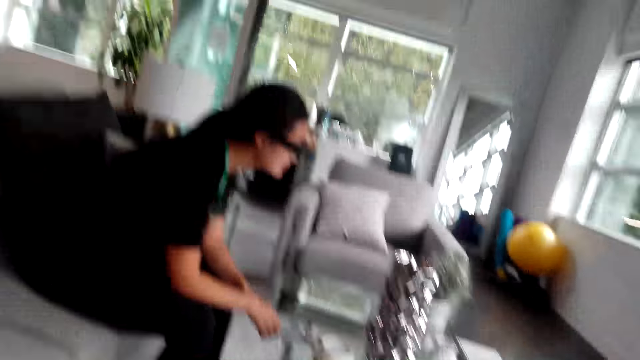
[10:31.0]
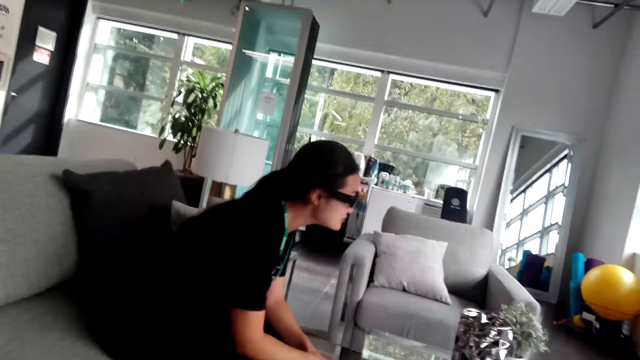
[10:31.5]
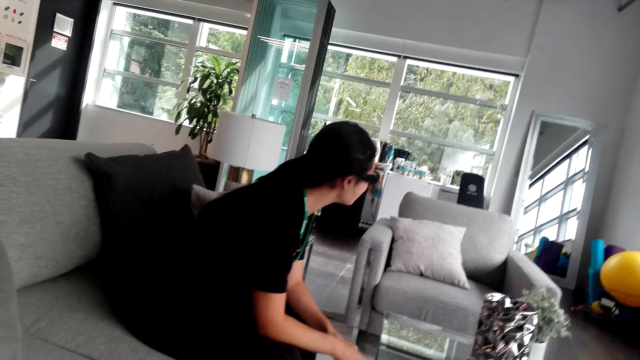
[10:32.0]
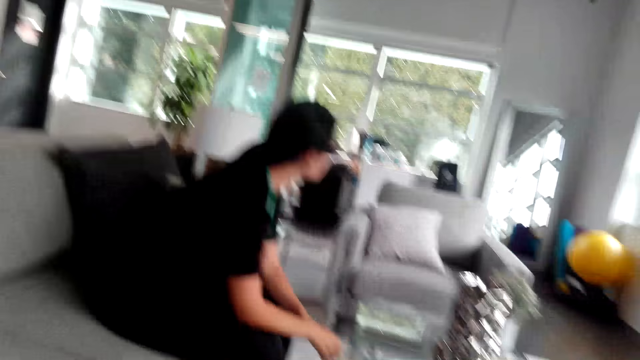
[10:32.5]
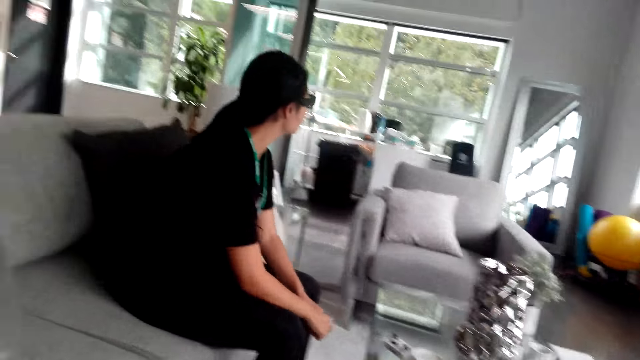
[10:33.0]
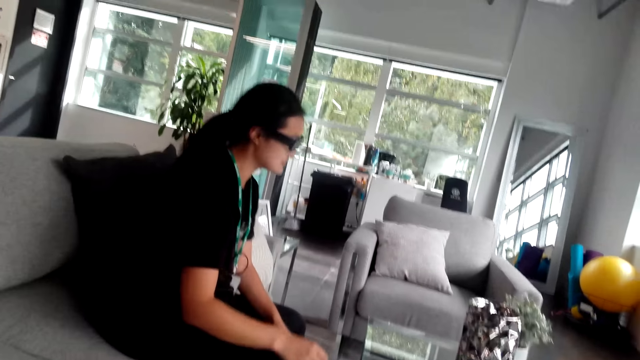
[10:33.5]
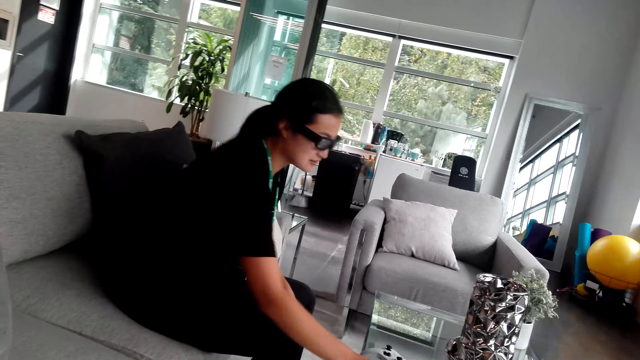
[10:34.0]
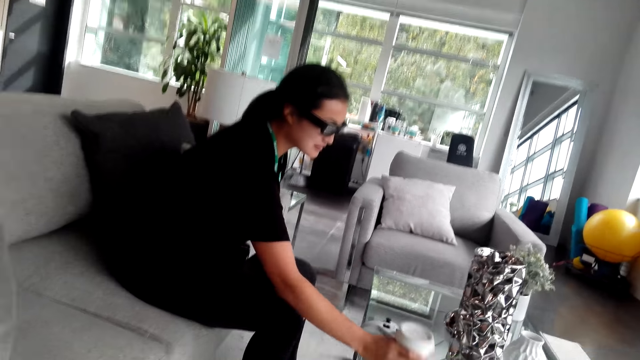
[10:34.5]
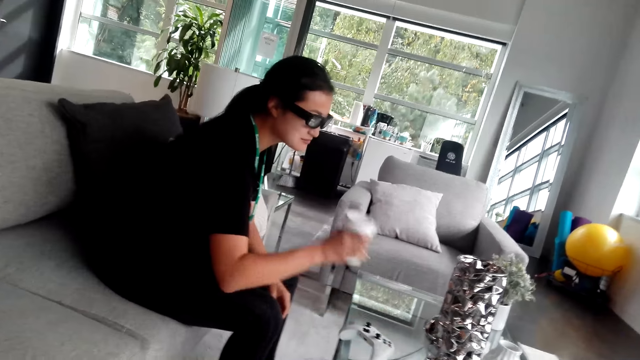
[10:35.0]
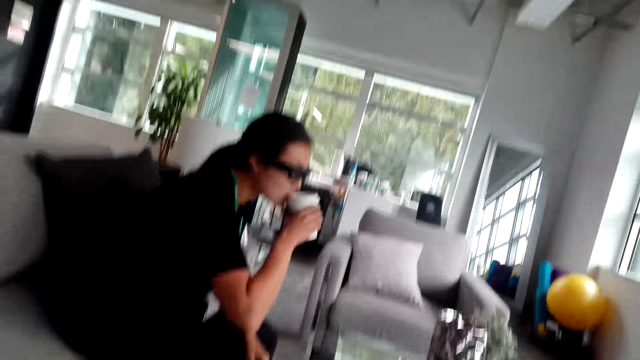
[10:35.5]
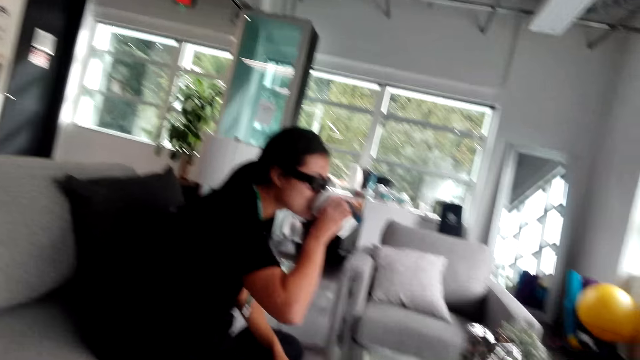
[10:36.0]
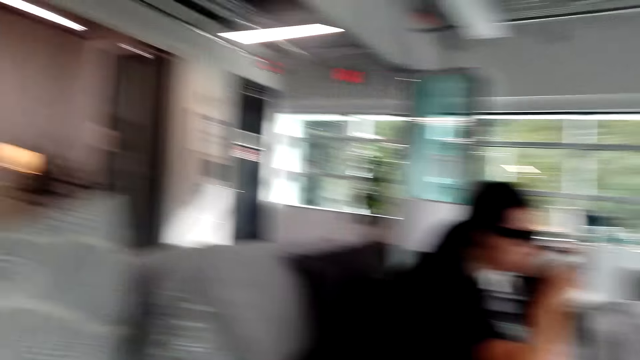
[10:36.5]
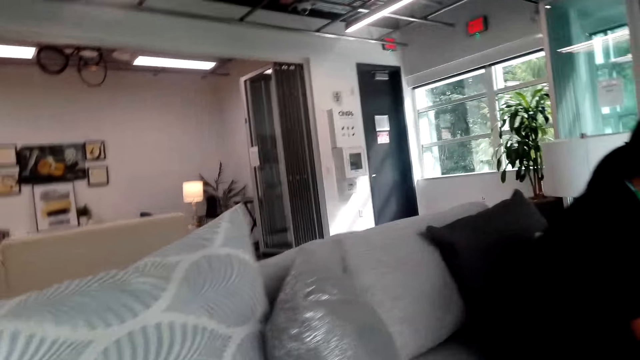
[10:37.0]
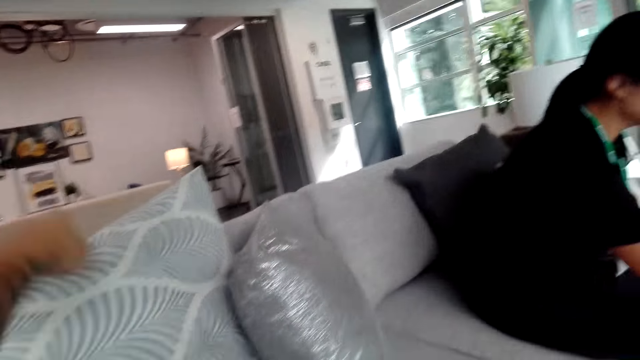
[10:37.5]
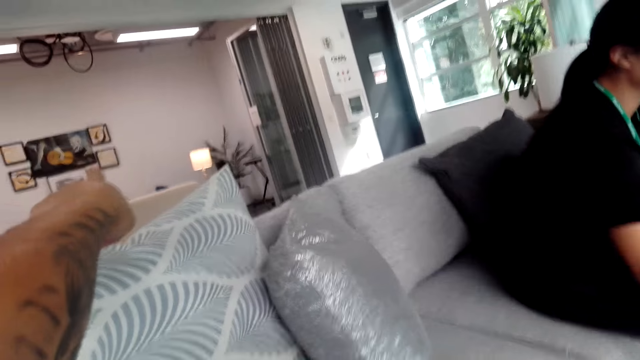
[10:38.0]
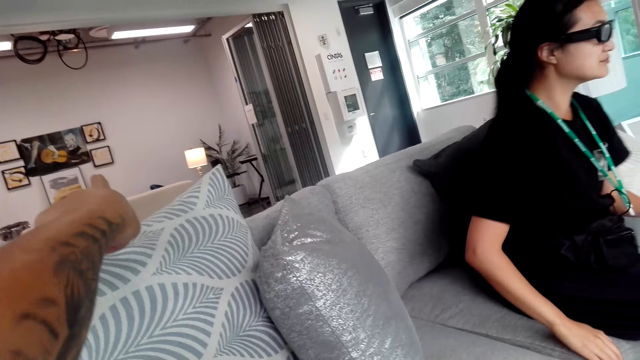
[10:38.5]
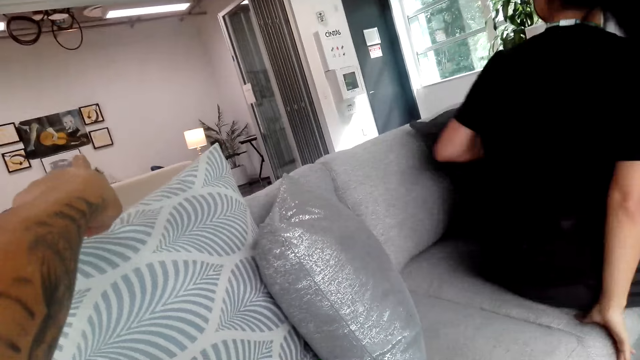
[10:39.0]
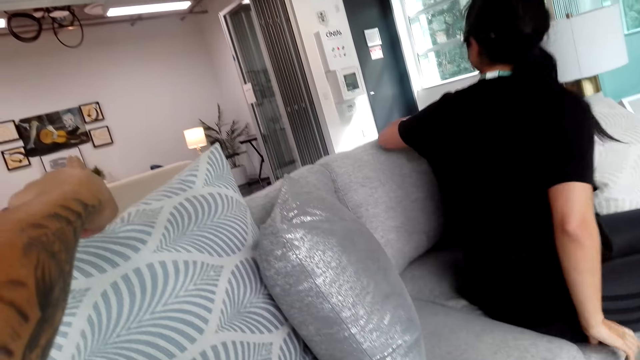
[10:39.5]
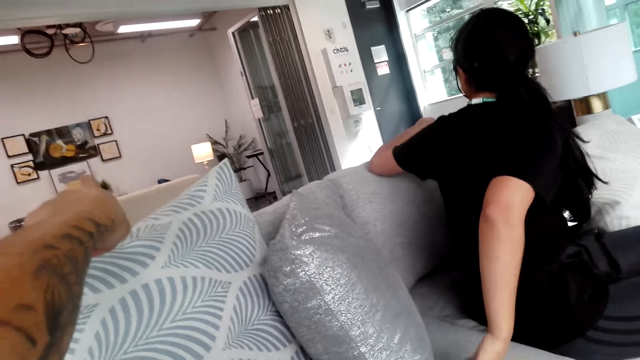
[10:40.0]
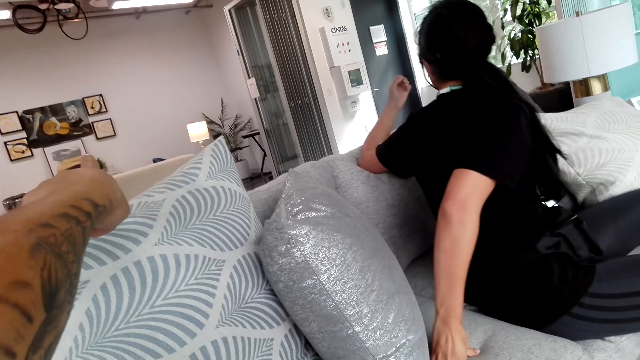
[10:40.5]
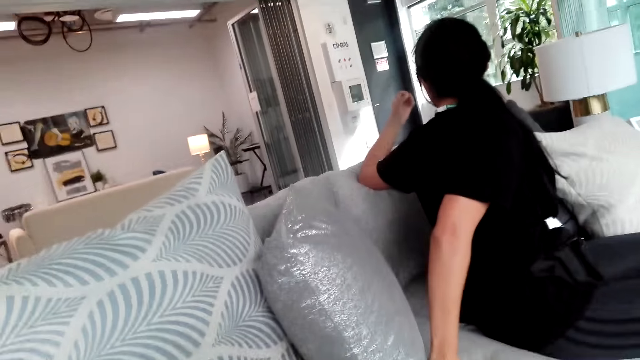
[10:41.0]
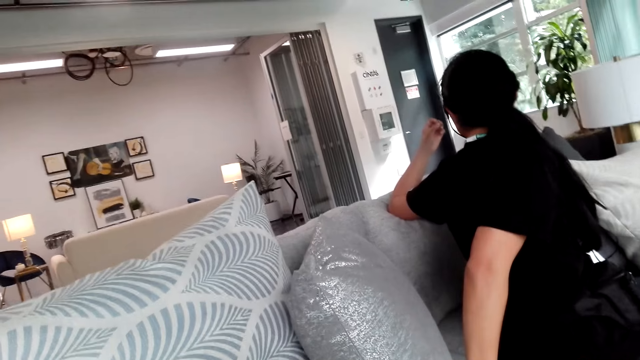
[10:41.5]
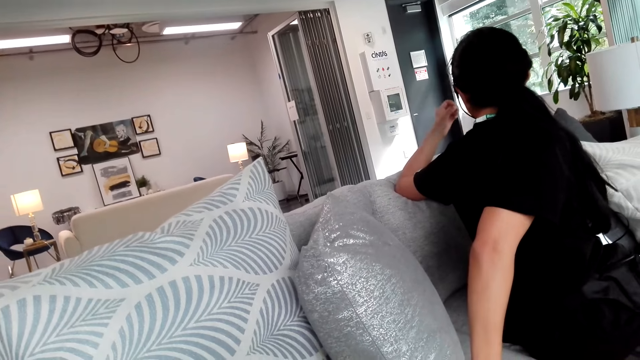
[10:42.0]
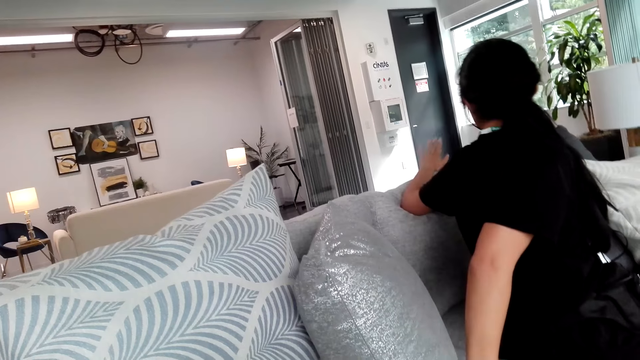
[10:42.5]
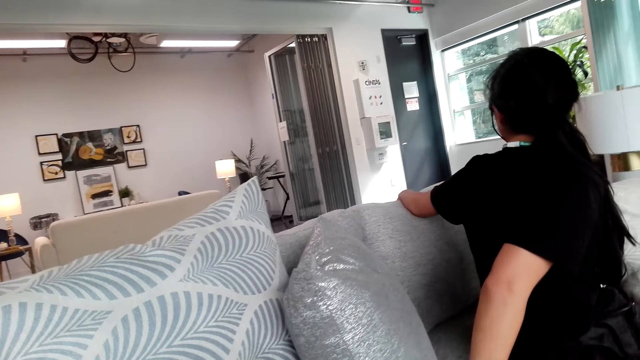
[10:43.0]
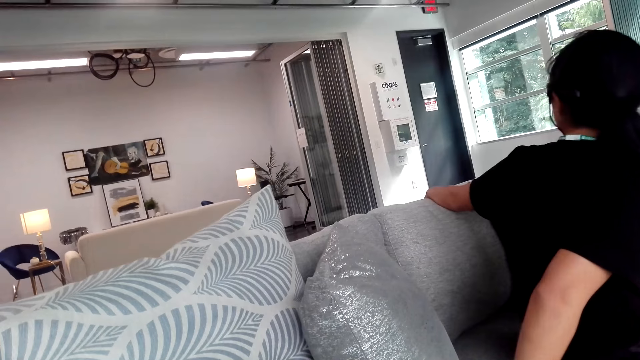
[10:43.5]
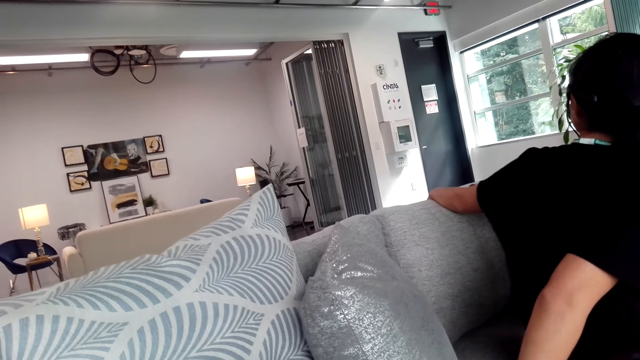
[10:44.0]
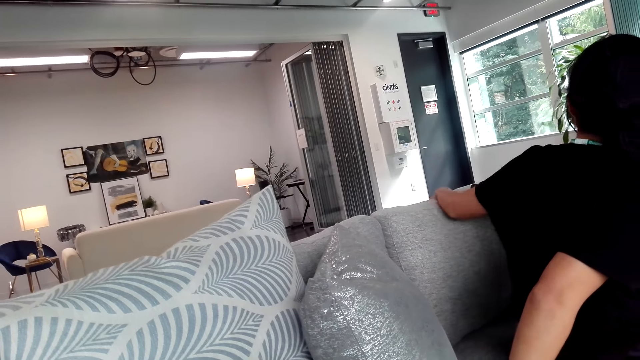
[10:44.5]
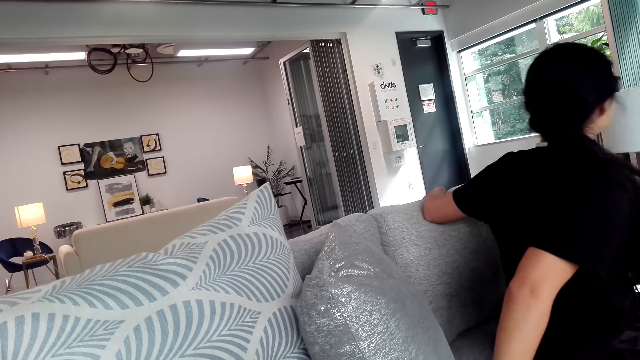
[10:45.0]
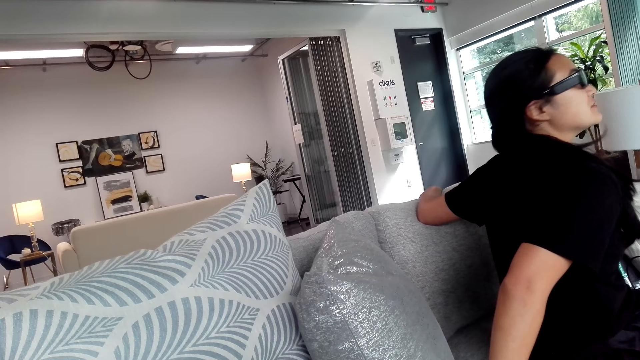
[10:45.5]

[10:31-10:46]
A woman looks around. The woman picks up a cup from the table. The woman drinks something in the cup. The camera wearer looks around. They gesture. The woman looks backward. The camera wearer interacts with the woman. The woman interacts with the camera wearer.

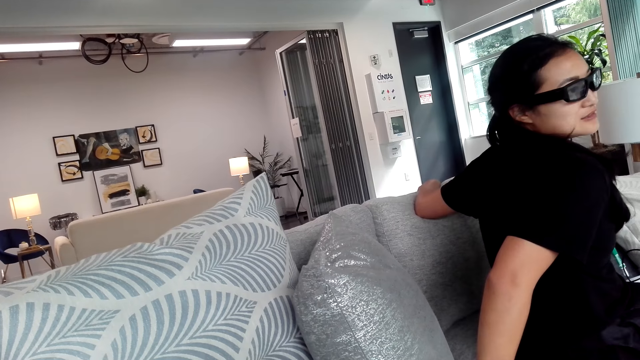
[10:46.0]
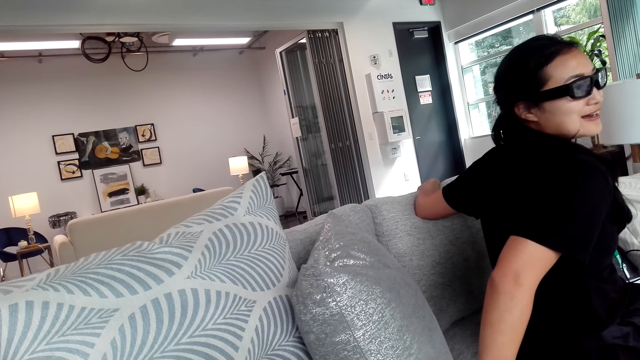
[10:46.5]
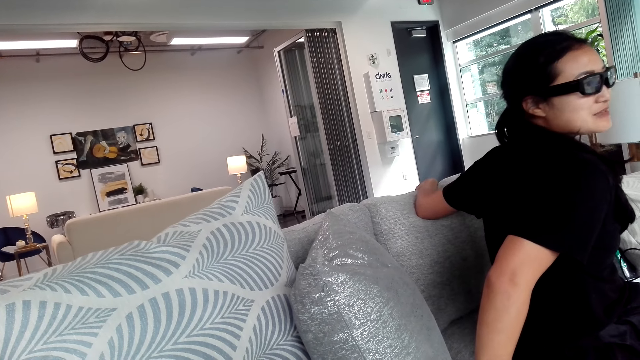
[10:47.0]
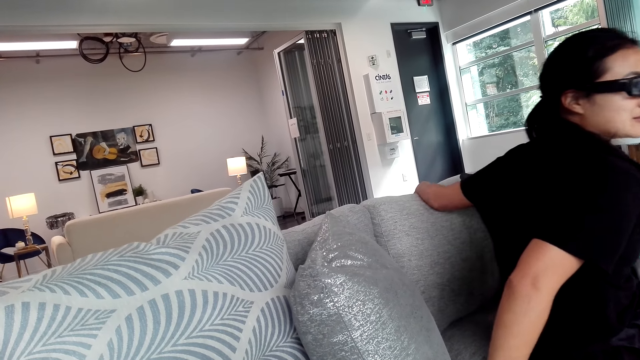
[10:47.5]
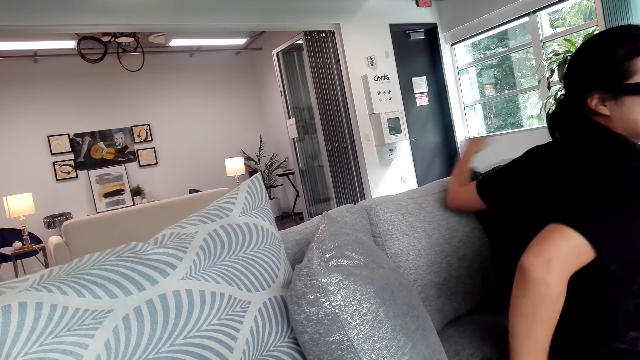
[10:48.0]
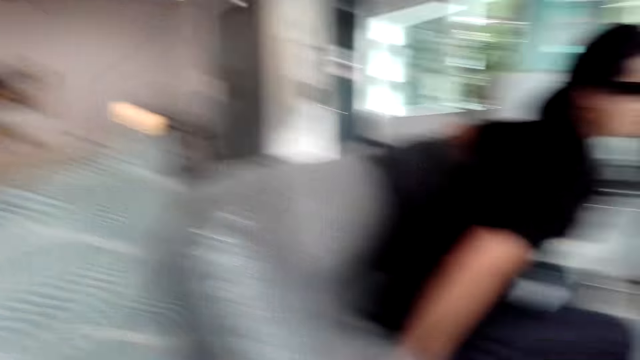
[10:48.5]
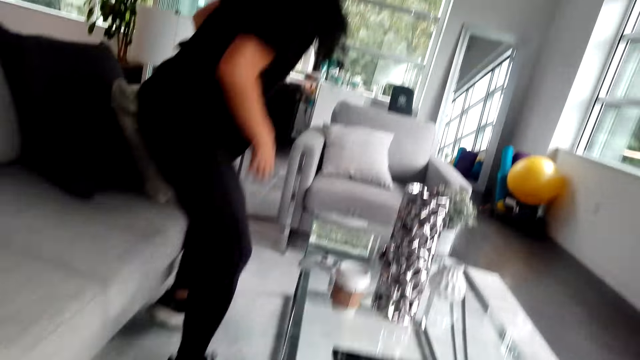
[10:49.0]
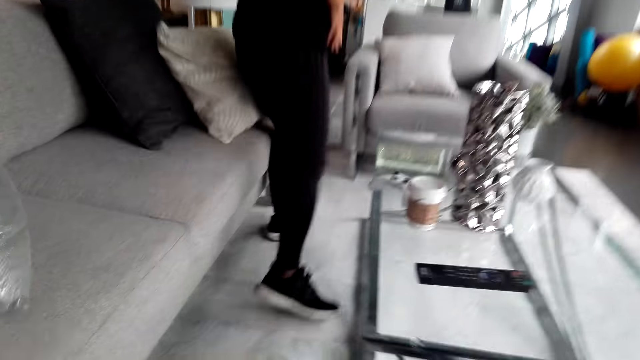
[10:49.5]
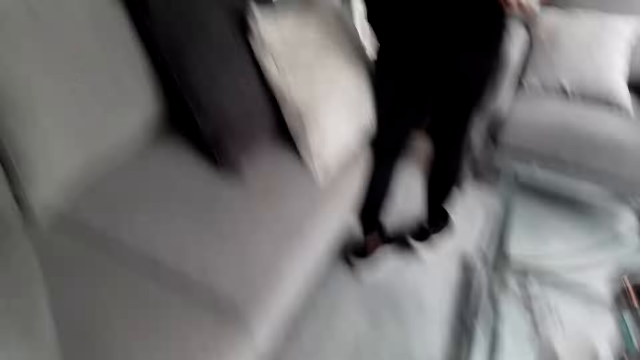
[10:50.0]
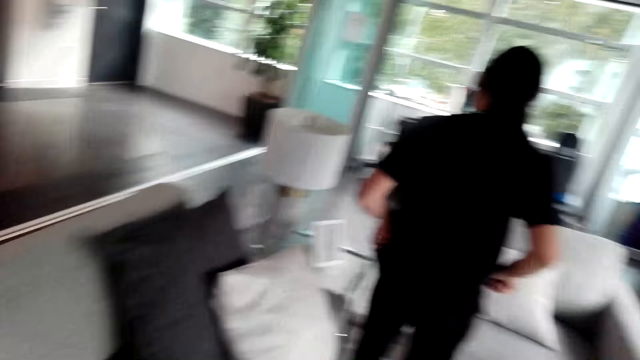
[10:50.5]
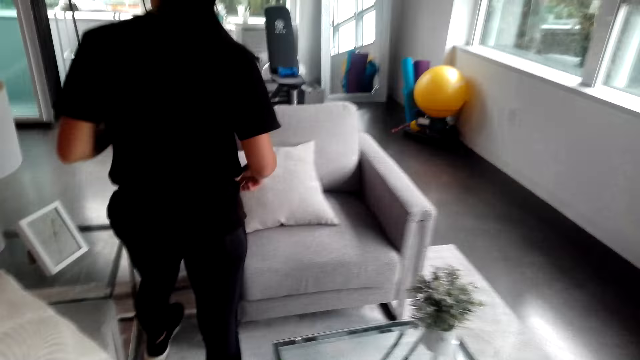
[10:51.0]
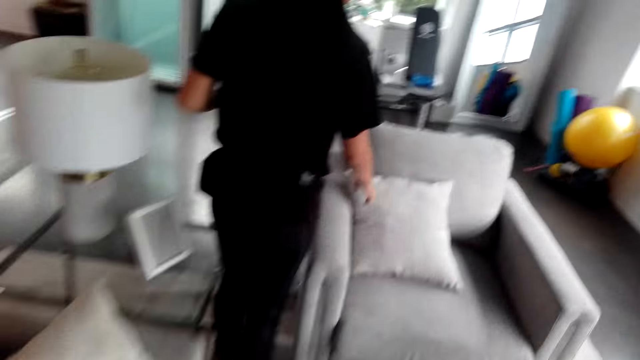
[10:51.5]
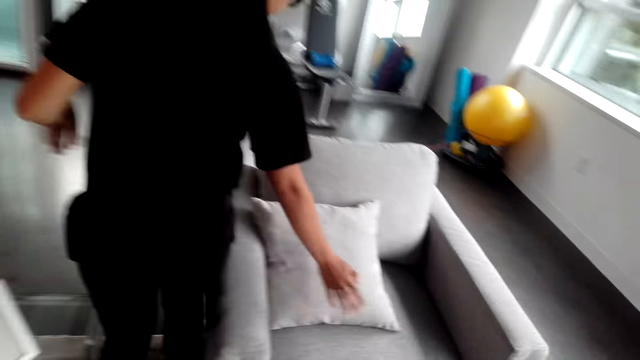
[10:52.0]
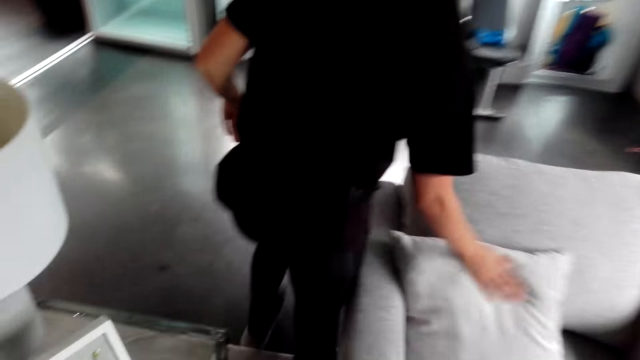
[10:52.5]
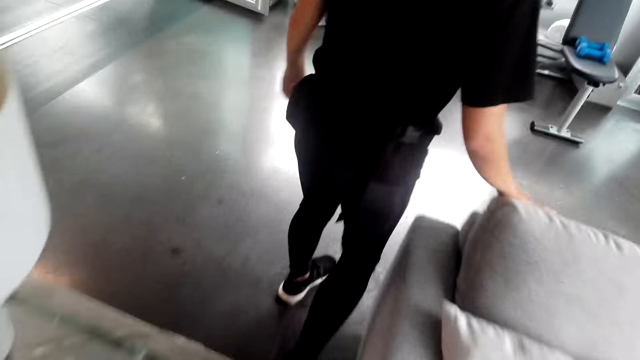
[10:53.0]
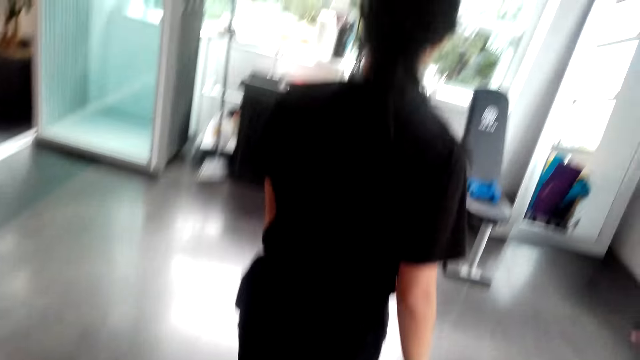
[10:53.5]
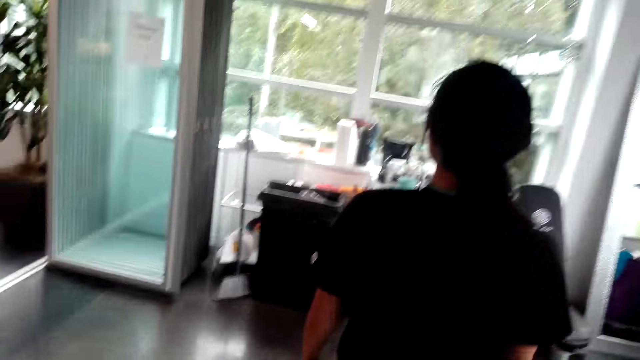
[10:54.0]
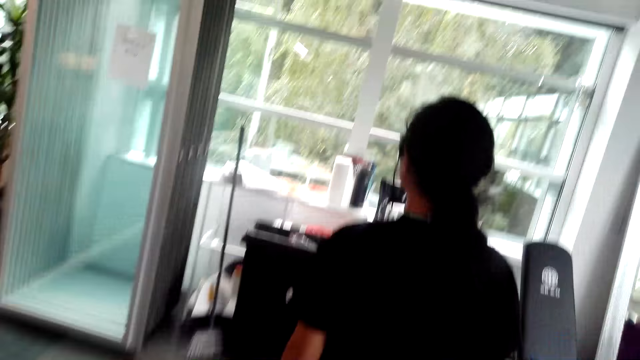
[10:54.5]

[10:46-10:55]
A woman stands up and walks around. The woman touches the cushion with the right hand. The woman walks around the room.
